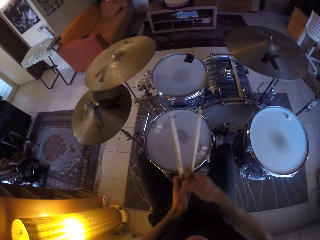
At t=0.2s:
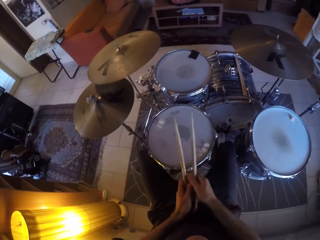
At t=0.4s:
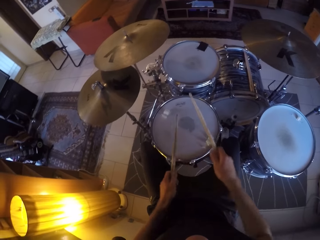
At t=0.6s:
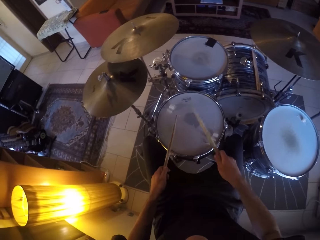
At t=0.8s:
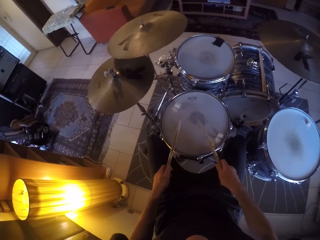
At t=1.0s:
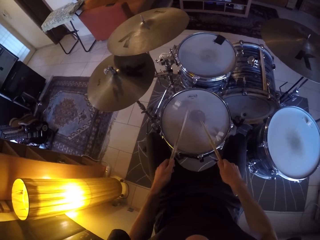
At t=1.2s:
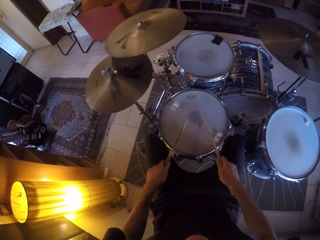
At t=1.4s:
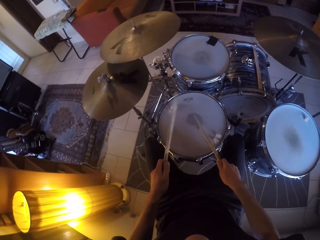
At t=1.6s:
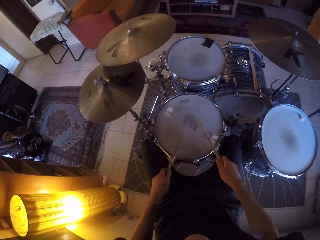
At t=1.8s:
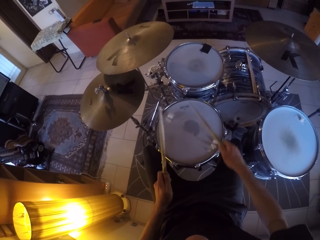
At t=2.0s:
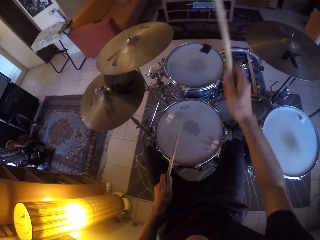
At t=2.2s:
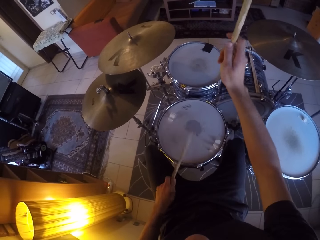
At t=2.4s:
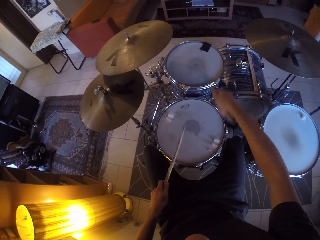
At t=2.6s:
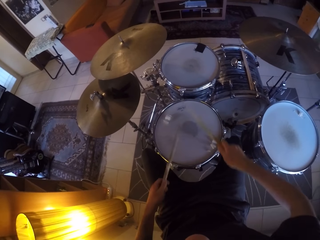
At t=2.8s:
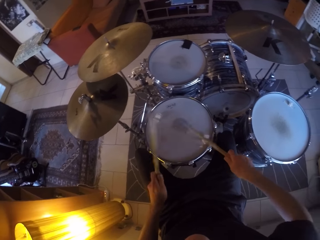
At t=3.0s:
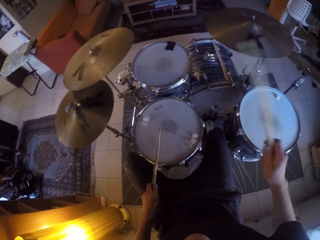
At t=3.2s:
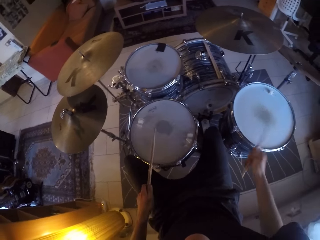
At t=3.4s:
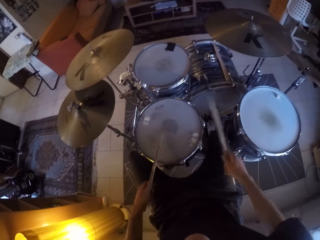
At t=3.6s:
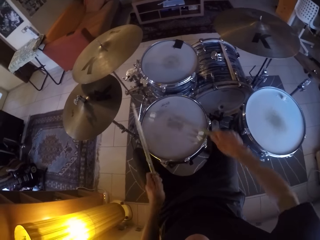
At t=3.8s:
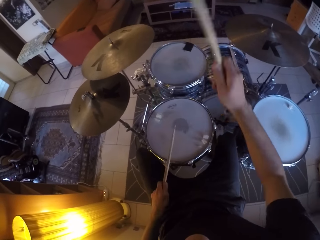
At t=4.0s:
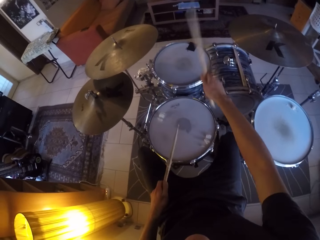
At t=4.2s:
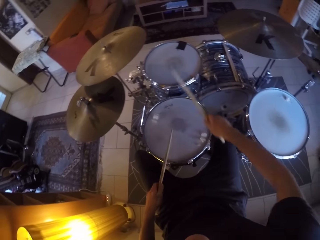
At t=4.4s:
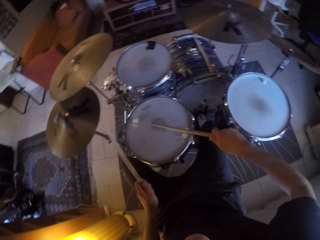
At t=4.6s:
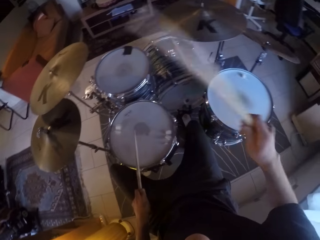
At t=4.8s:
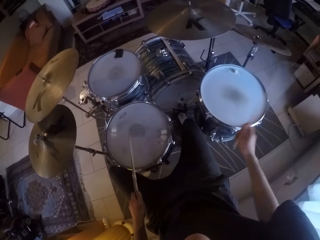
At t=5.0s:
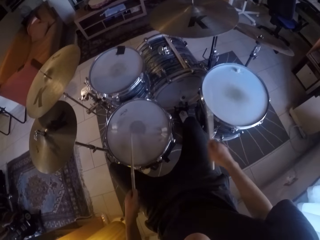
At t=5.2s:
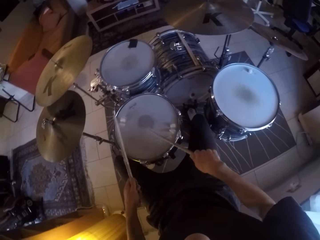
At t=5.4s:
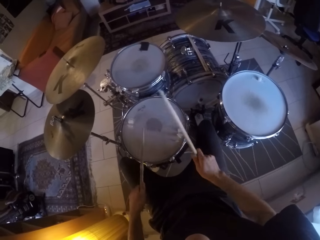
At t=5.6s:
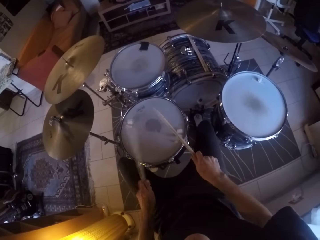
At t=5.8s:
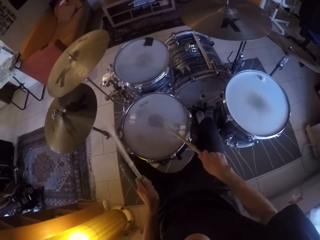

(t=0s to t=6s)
The camera wearer plays a drum set with the drumsticks in both hands.
